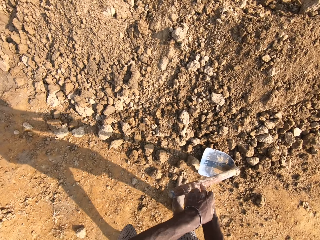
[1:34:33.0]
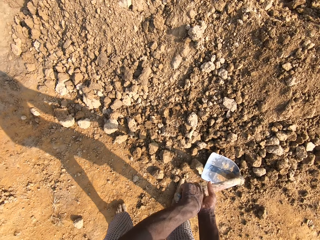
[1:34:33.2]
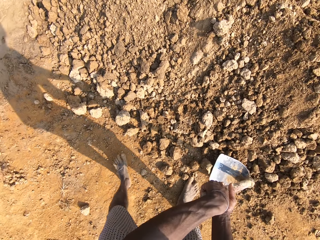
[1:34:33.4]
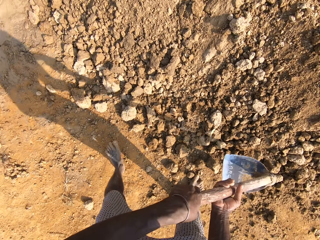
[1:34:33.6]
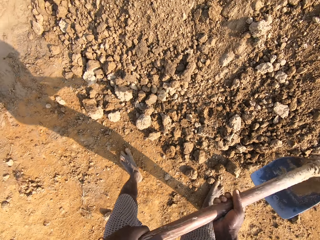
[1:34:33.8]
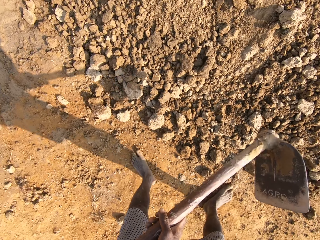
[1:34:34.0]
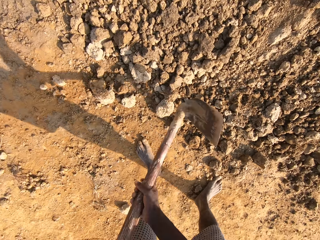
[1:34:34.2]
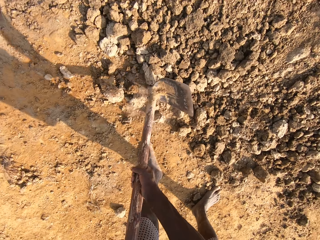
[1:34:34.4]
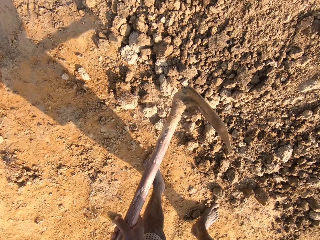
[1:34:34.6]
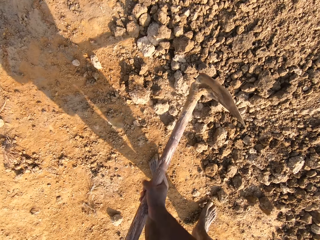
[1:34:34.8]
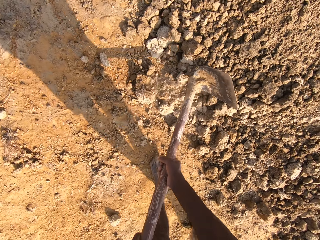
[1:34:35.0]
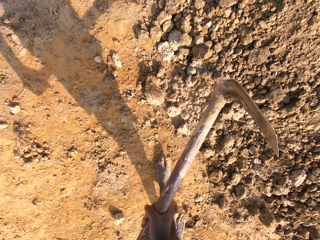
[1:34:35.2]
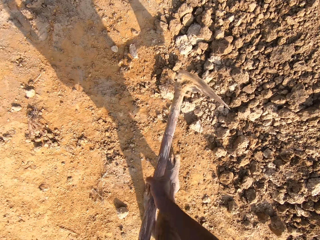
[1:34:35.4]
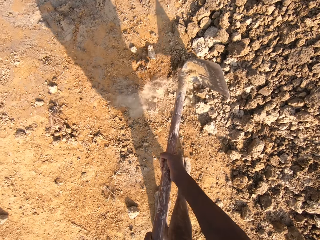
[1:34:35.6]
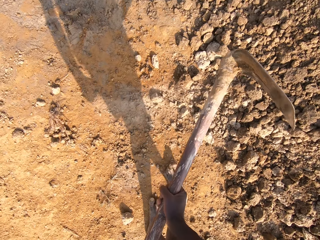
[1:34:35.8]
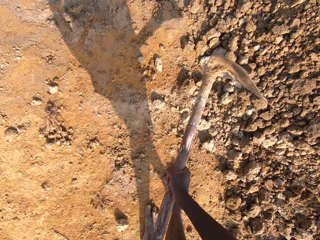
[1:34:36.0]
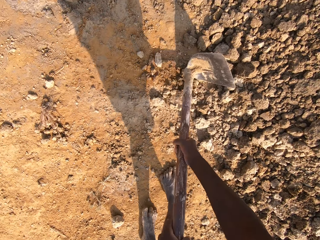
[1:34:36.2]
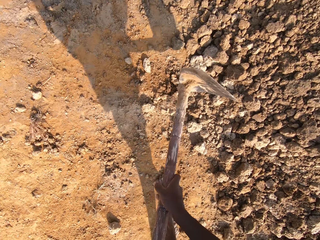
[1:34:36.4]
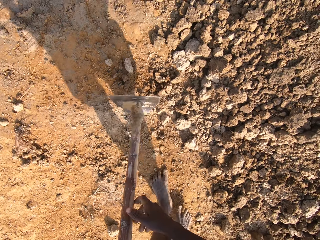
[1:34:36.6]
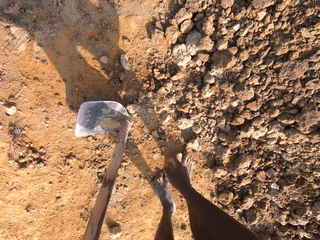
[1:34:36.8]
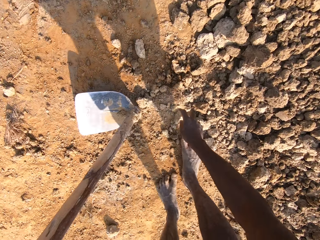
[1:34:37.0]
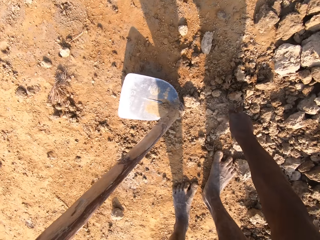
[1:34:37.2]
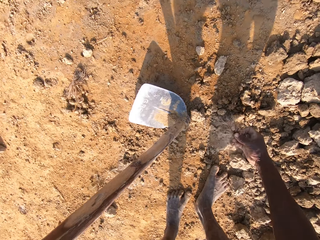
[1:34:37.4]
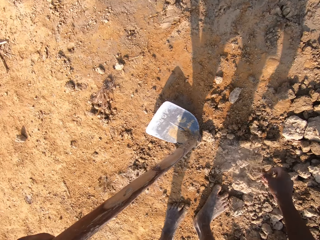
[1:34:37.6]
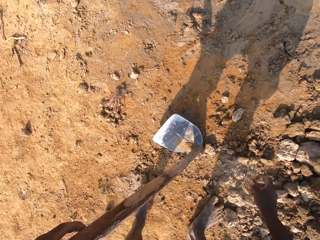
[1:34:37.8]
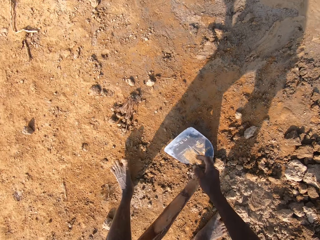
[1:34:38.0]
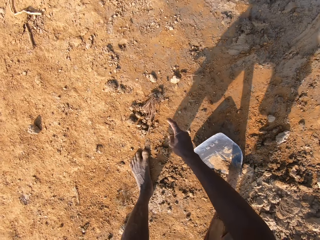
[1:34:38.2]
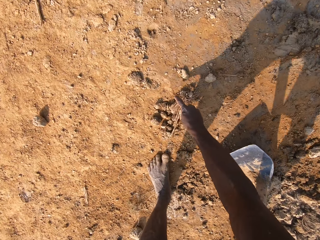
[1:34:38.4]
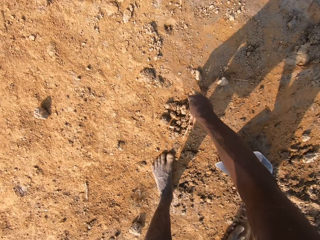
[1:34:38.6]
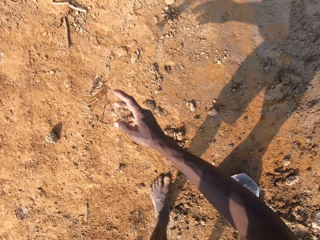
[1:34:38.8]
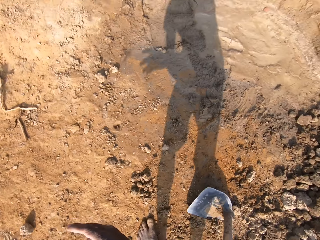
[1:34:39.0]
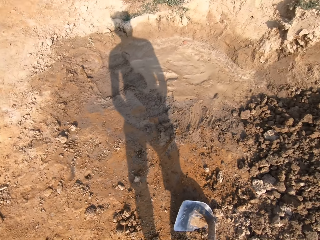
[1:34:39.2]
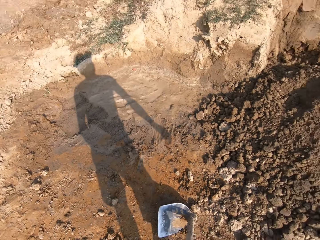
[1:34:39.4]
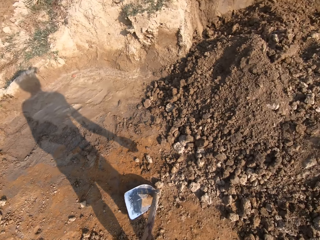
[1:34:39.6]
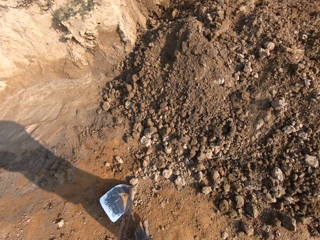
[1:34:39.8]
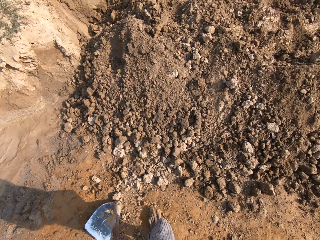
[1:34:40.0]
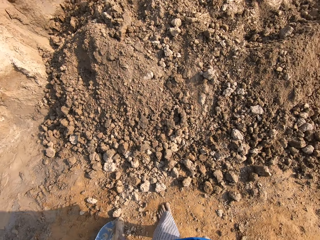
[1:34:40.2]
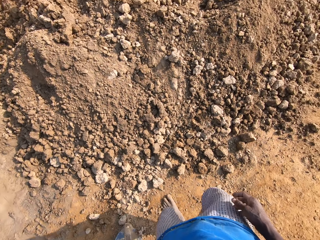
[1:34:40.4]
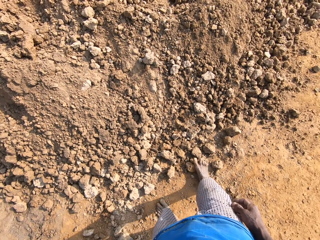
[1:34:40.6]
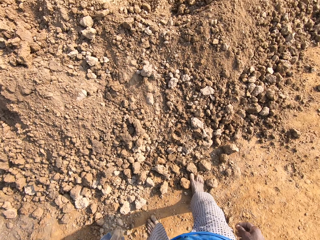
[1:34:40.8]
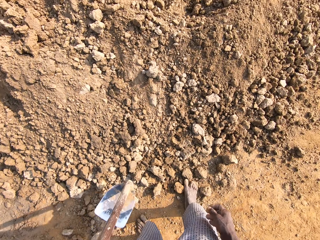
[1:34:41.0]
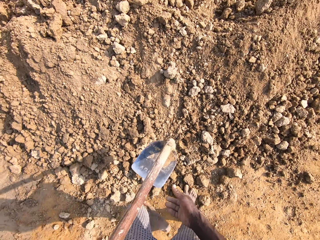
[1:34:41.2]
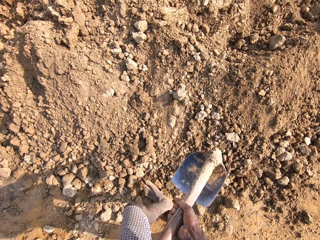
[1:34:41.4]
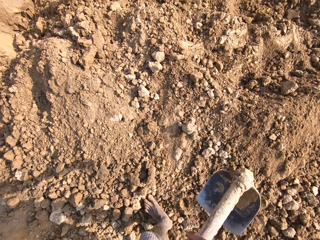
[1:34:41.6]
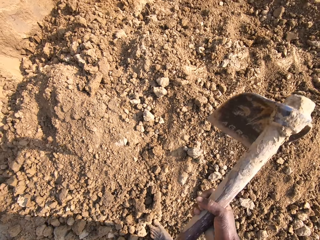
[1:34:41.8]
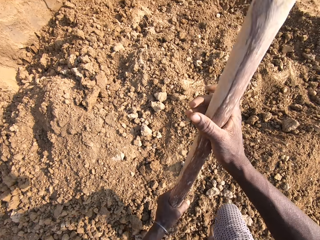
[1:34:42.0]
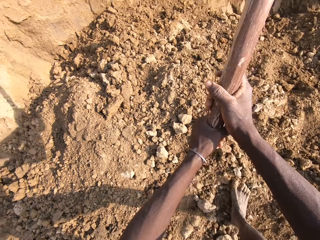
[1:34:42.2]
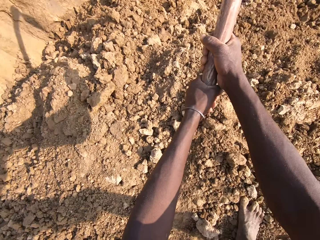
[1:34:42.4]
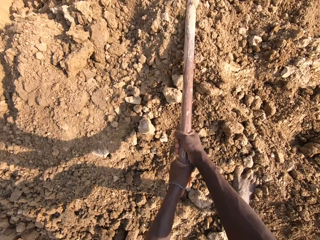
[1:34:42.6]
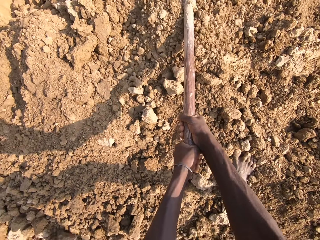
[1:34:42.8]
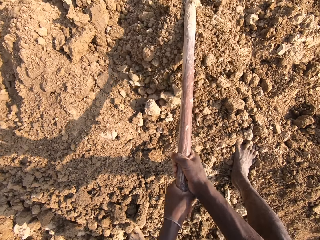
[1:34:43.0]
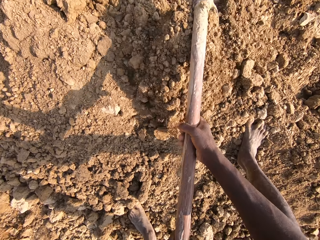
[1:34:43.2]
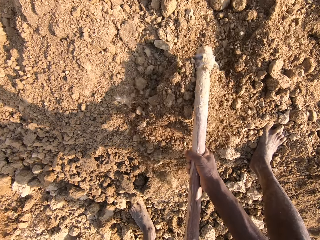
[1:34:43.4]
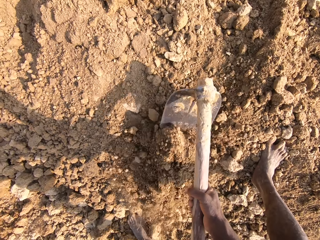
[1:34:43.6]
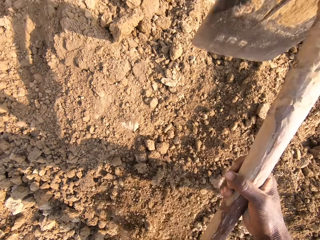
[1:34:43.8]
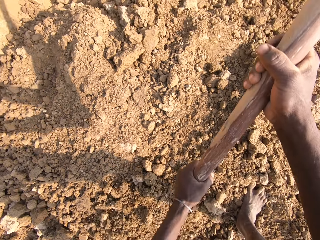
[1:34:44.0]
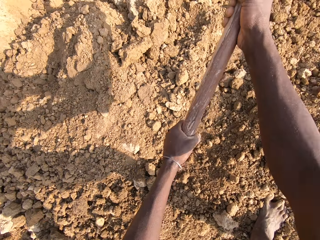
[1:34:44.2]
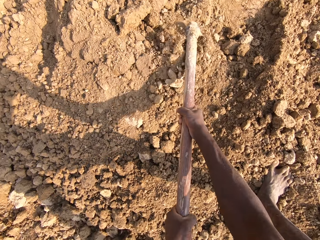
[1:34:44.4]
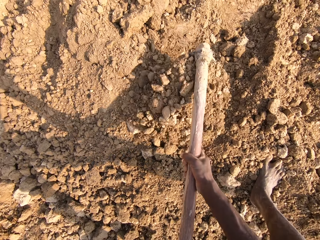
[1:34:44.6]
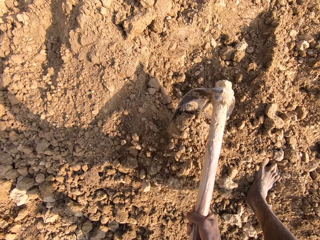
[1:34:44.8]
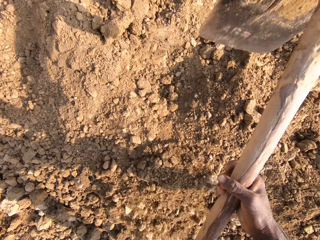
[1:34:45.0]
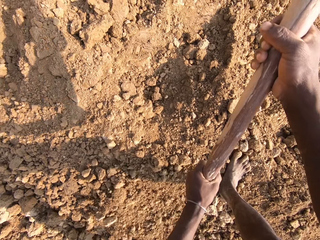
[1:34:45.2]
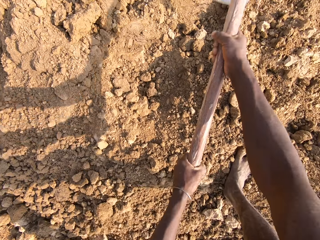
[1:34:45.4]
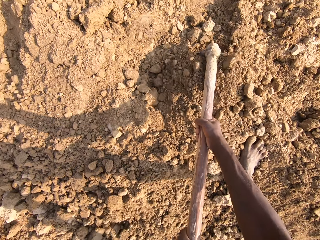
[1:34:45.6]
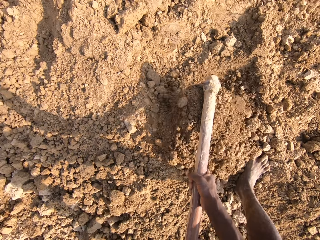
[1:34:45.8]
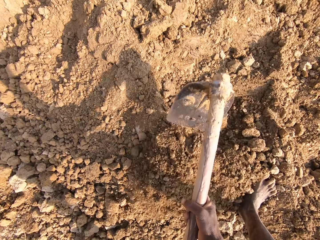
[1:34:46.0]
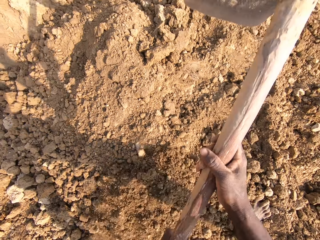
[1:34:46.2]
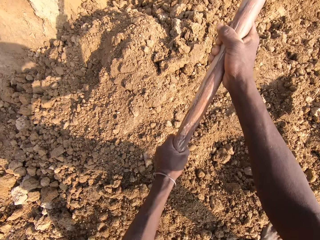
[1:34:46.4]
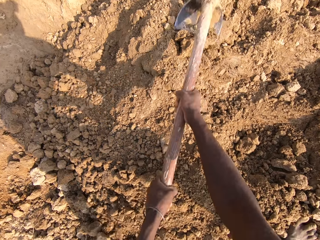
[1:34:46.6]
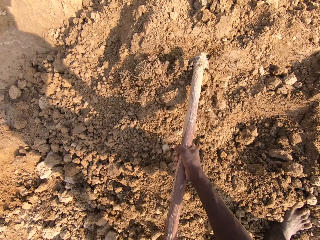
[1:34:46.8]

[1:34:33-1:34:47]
The camera wearer picks up the hoe from the ground. He breaks the hard dirt with the hoe. He picks up a stone or plant debris from the ground. He picks up grass from the ground. He throws the stone and grass away. He walks around the mine. He picks up the hoe from the ground. He digs the ground with the hoe.

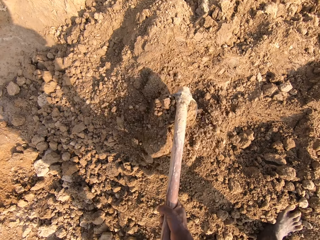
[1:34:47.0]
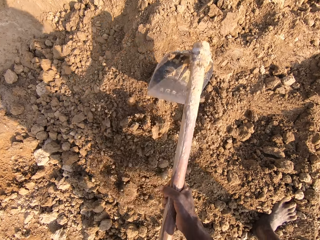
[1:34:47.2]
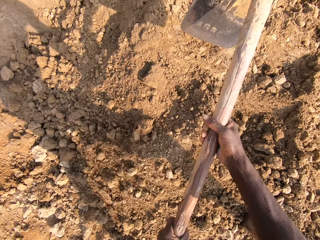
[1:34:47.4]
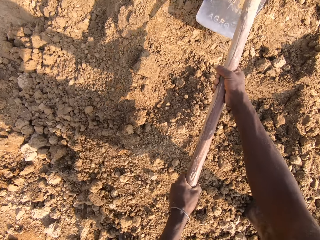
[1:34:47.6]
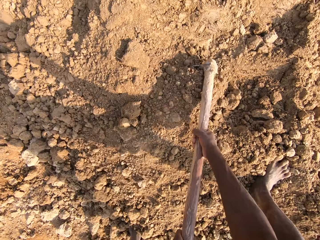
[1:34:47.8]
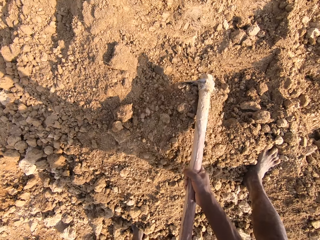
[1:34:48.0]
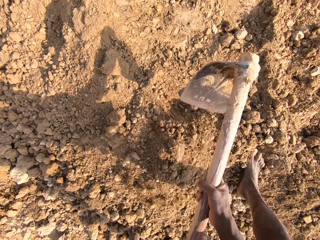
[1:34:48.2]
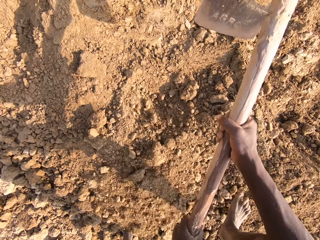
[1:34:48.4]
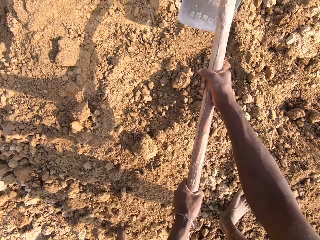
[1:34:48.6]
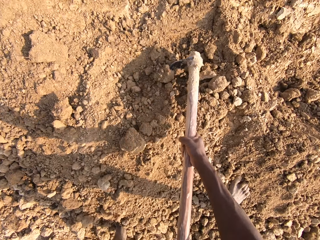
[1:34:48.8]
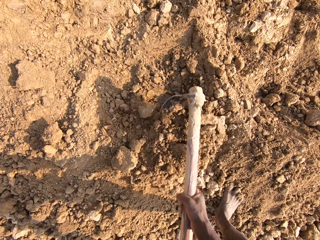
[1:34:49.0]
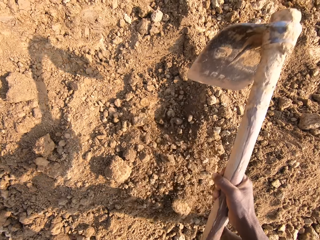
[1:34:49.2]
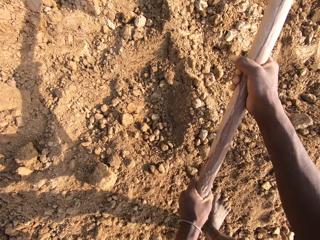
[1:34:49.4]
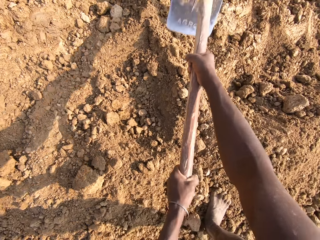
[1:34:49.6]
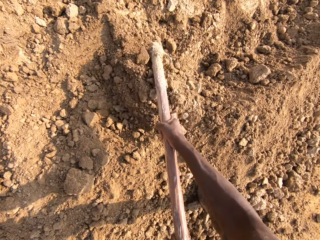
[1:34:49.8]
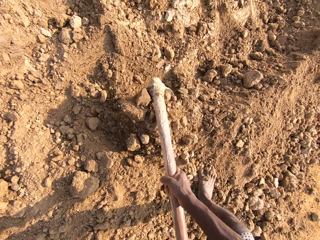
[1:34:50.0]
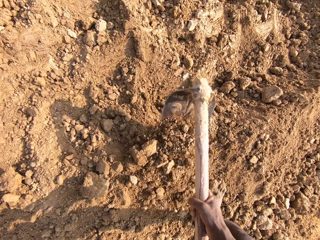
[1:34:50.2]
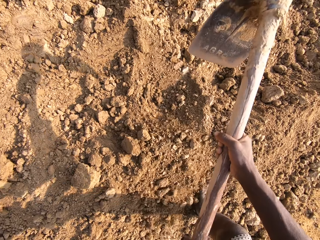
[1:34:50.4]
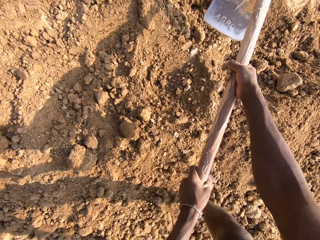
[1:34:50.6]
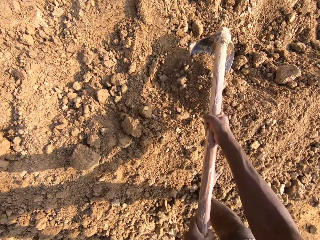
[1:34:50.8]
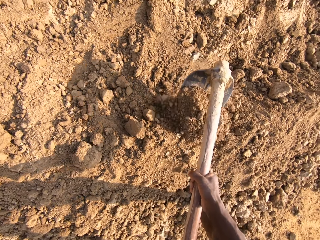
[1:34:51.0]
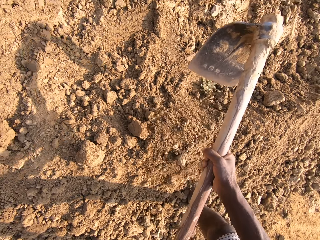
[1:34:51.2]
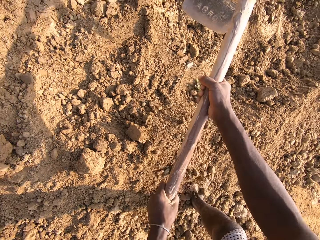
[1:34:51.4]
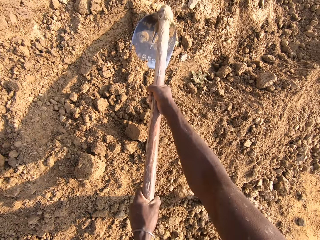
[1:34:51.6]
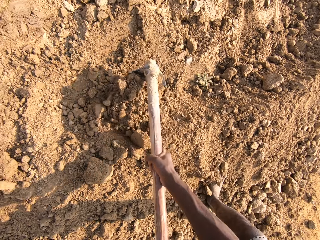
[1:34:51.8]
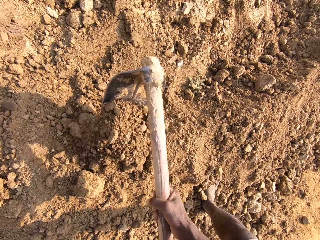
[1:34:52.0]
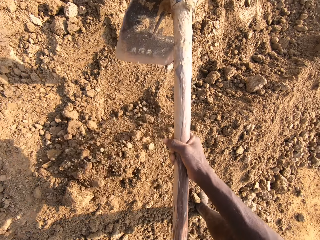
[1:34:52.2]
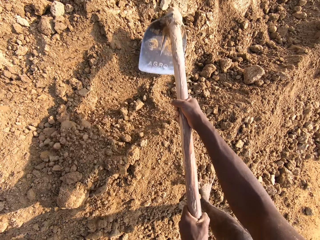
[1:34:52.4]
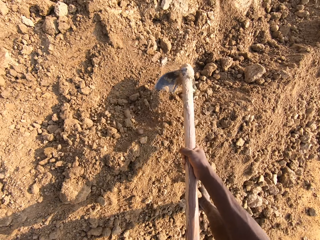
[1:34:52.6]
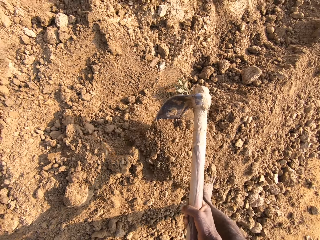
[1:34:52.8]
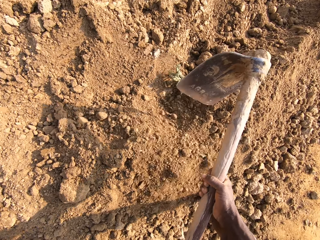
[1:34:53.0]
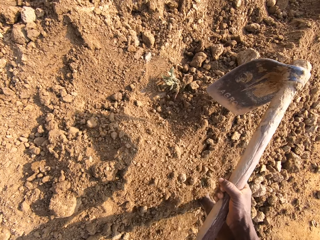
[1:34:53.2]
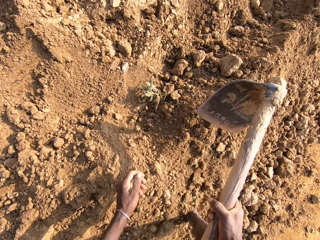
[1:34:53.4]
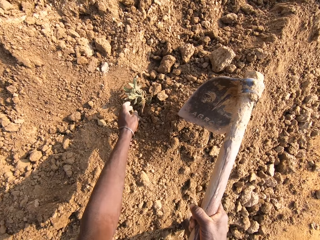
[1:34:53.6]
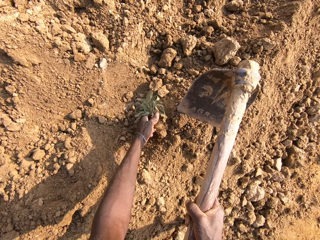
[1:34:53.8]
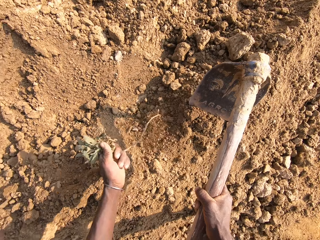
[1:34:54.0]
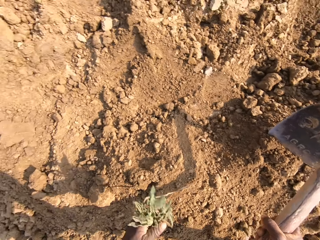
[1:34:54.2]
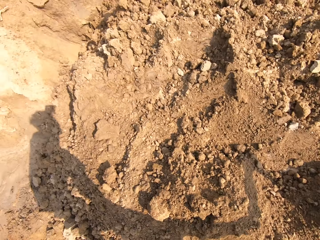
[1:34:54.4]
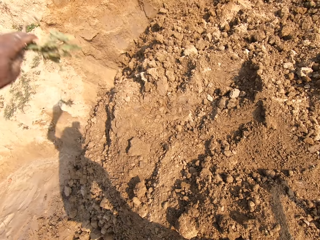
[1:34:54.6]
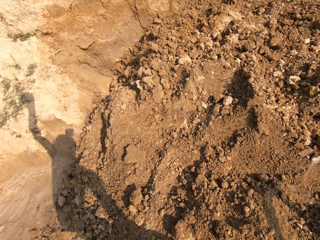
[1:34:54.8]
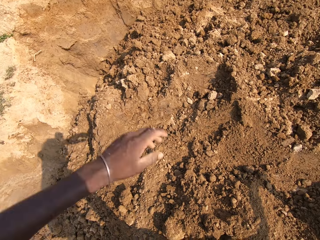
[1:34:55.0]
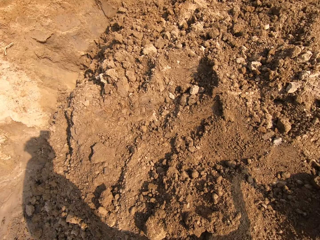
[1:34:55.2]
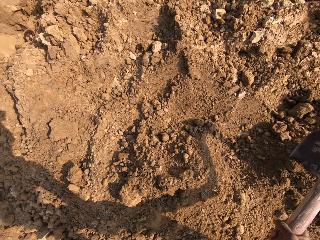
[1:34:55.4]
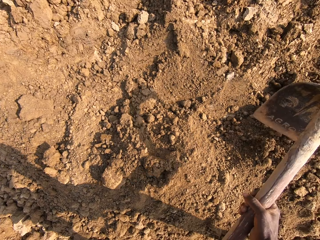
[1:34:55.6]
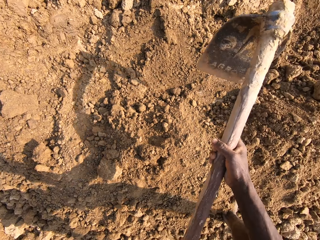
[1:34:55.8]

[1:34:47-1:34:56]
The camera wearer moves the right leg. They pick up a plant from the sand. They throw the plant away.
